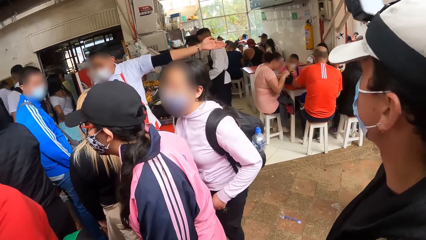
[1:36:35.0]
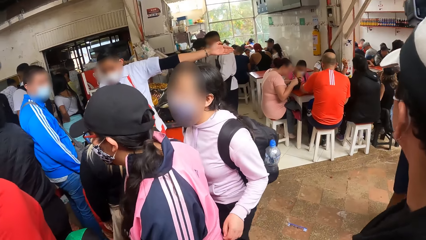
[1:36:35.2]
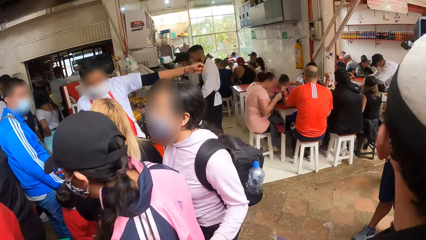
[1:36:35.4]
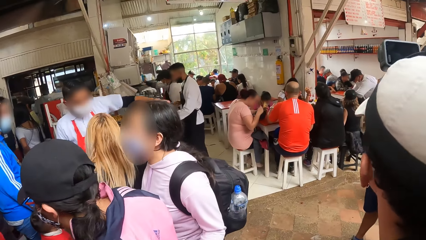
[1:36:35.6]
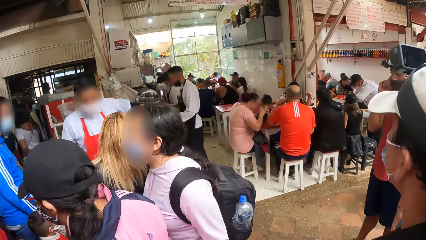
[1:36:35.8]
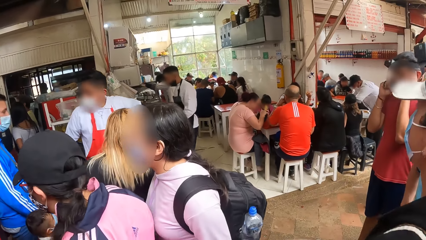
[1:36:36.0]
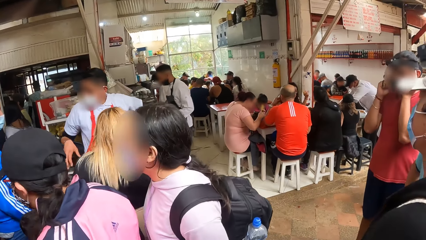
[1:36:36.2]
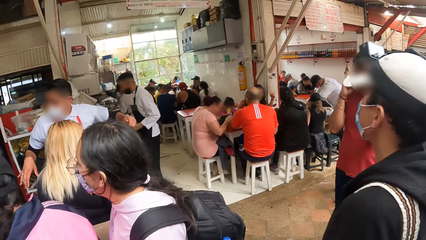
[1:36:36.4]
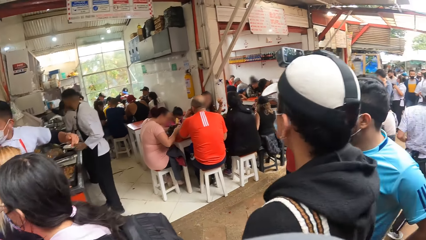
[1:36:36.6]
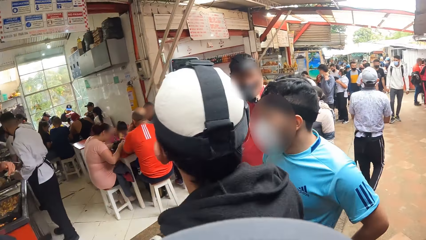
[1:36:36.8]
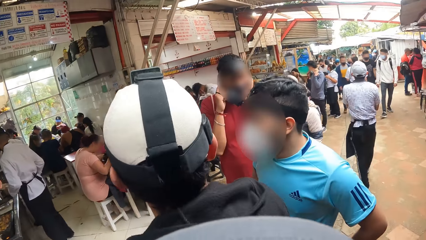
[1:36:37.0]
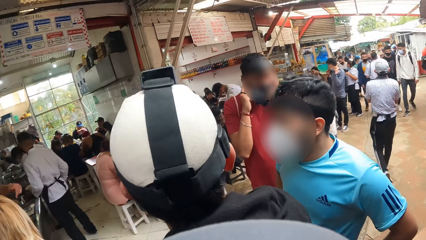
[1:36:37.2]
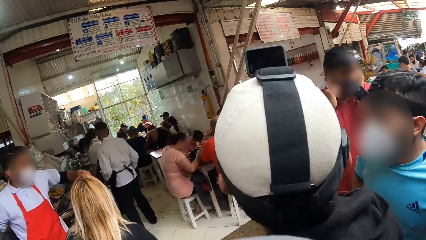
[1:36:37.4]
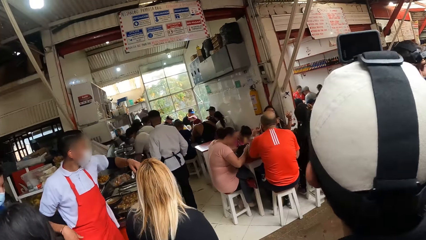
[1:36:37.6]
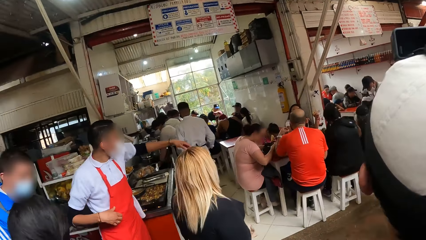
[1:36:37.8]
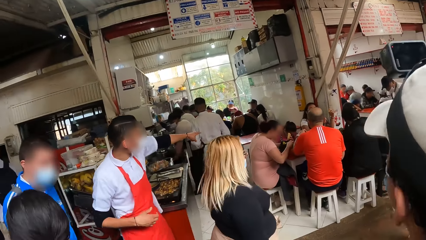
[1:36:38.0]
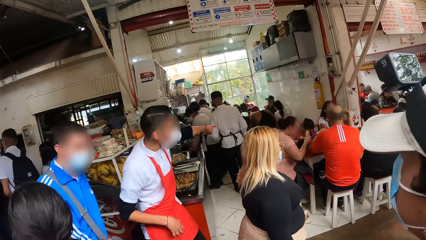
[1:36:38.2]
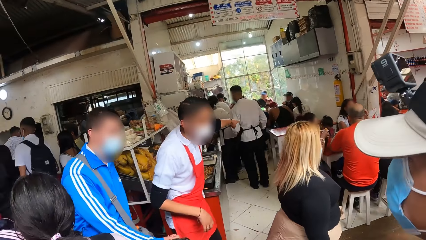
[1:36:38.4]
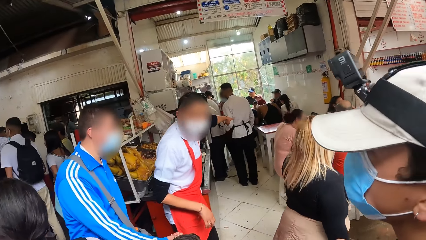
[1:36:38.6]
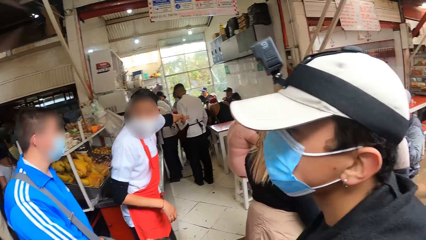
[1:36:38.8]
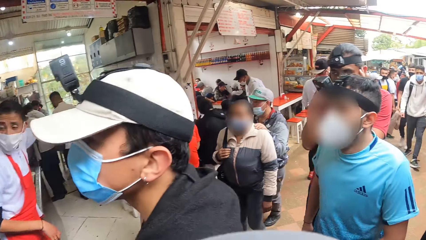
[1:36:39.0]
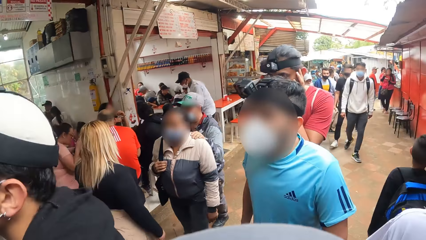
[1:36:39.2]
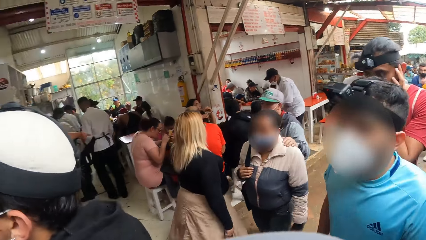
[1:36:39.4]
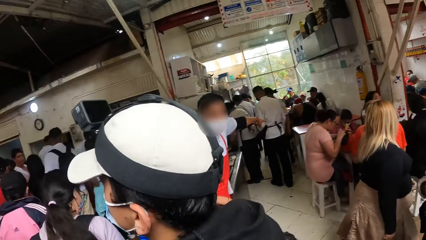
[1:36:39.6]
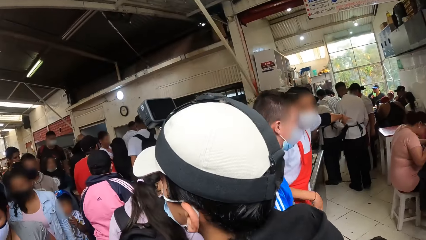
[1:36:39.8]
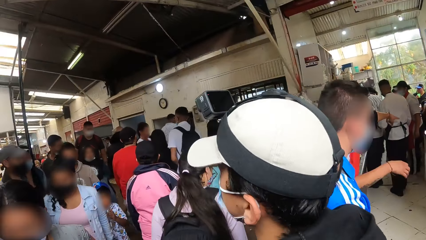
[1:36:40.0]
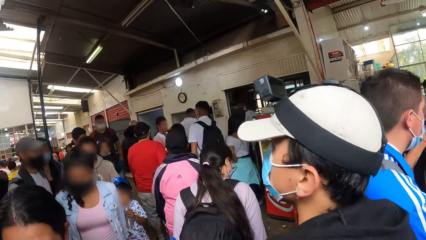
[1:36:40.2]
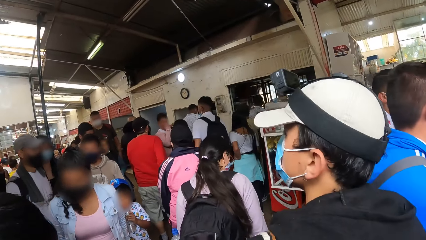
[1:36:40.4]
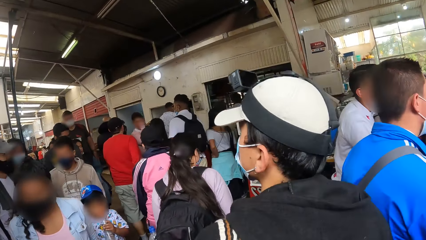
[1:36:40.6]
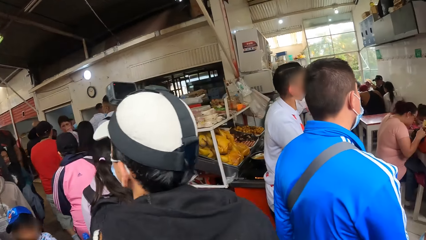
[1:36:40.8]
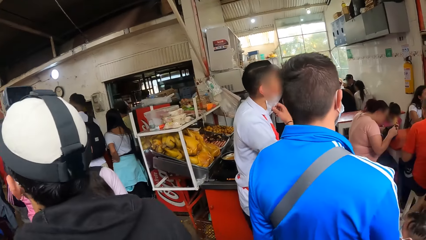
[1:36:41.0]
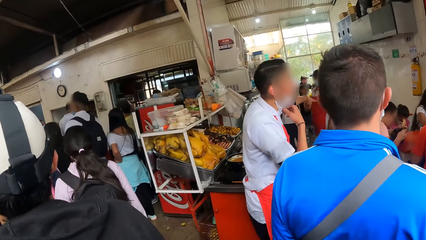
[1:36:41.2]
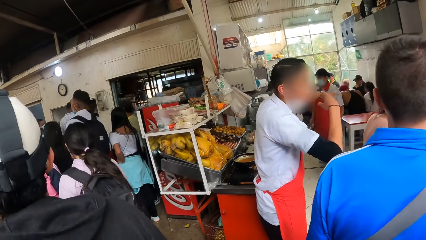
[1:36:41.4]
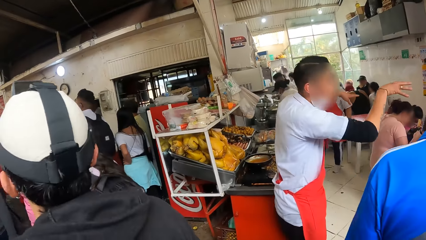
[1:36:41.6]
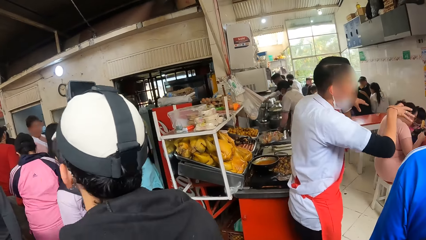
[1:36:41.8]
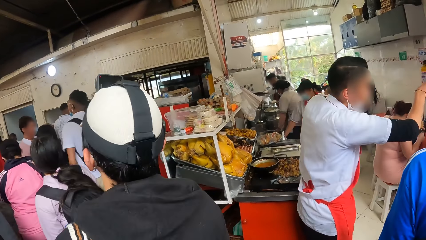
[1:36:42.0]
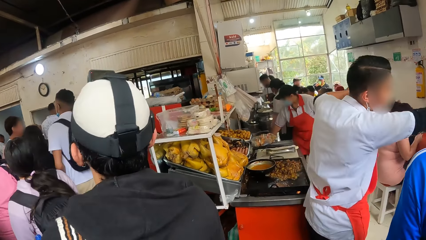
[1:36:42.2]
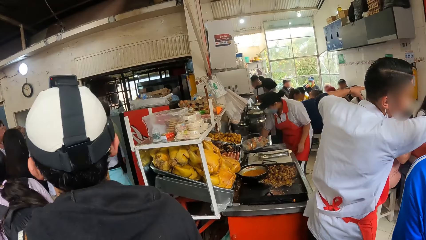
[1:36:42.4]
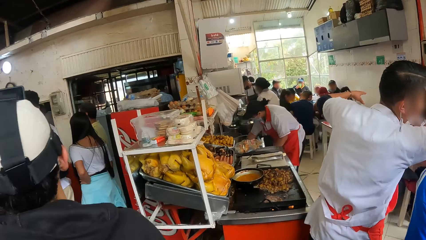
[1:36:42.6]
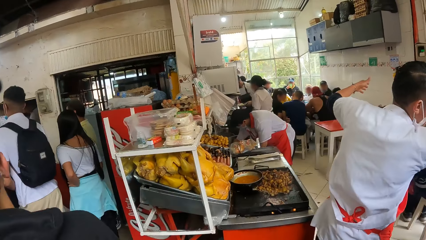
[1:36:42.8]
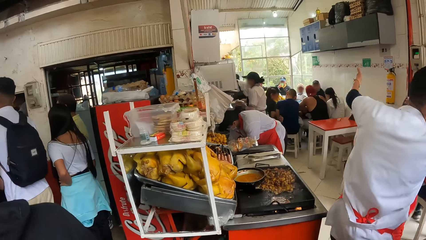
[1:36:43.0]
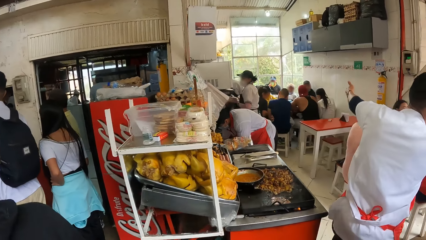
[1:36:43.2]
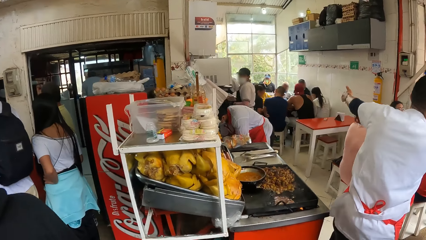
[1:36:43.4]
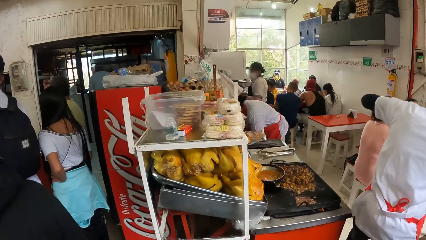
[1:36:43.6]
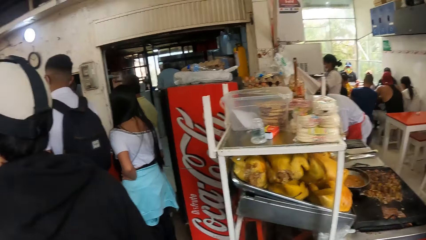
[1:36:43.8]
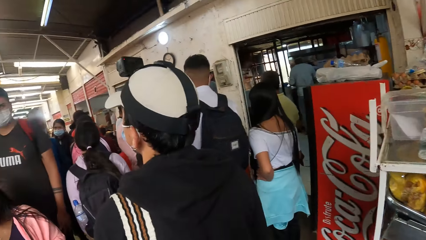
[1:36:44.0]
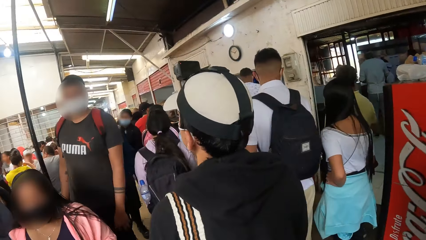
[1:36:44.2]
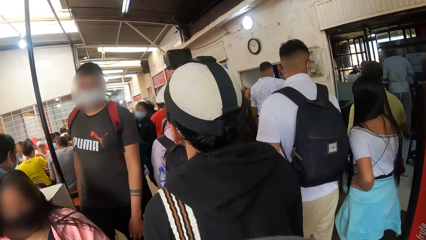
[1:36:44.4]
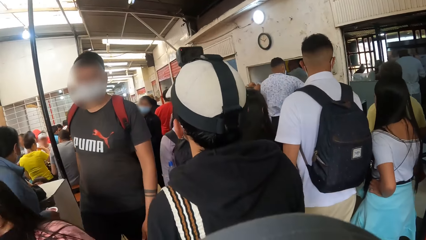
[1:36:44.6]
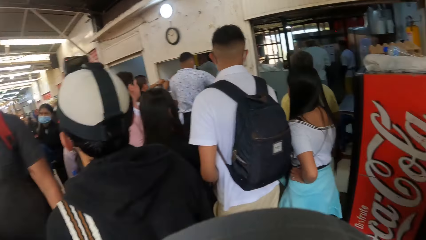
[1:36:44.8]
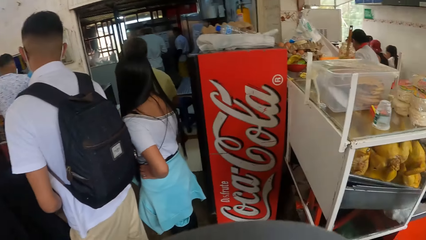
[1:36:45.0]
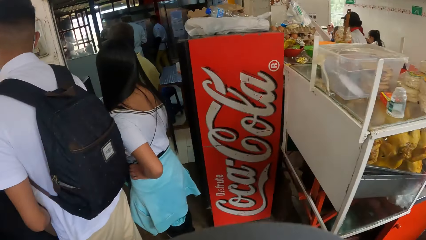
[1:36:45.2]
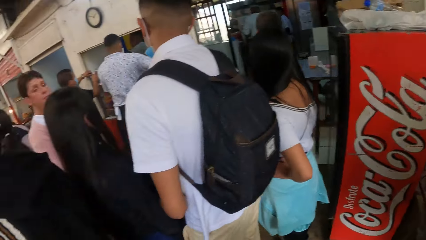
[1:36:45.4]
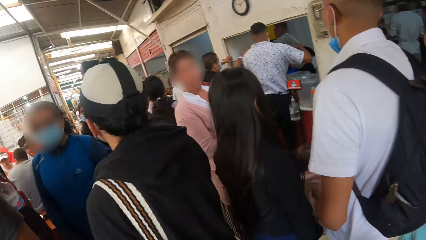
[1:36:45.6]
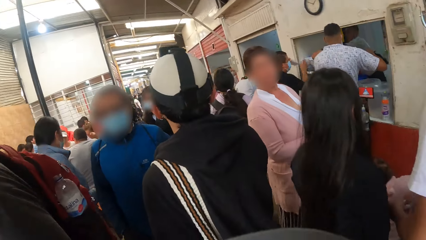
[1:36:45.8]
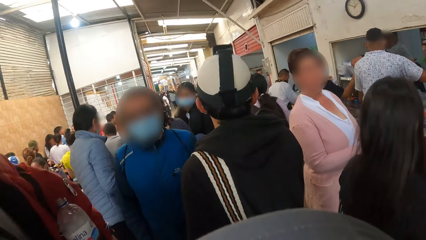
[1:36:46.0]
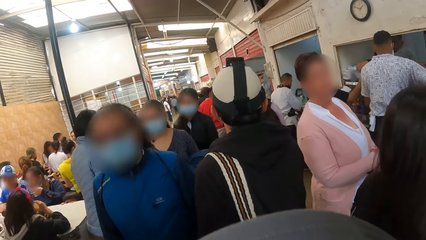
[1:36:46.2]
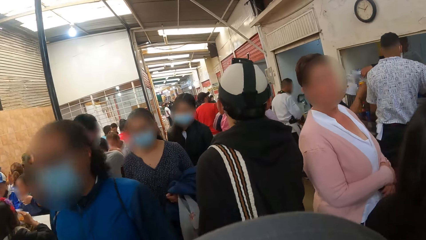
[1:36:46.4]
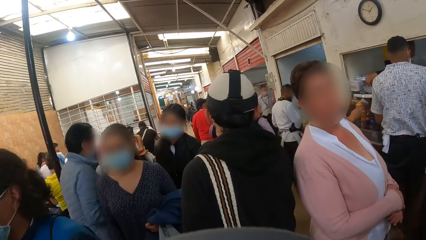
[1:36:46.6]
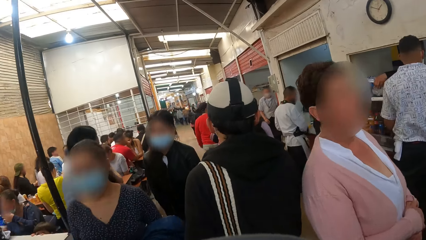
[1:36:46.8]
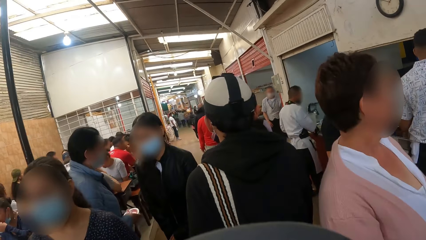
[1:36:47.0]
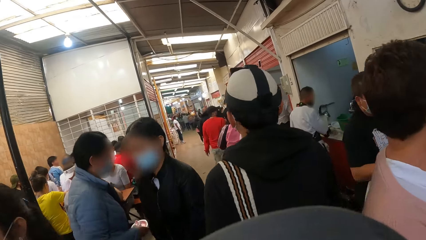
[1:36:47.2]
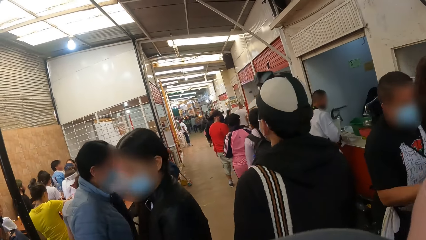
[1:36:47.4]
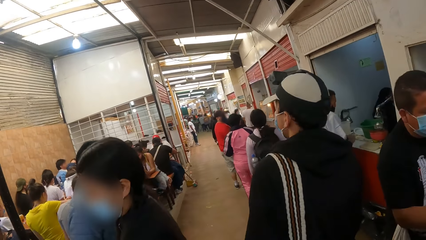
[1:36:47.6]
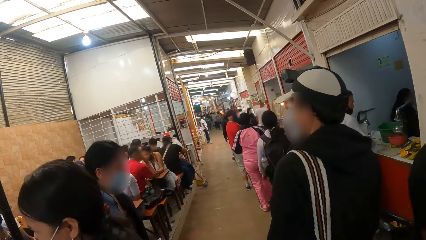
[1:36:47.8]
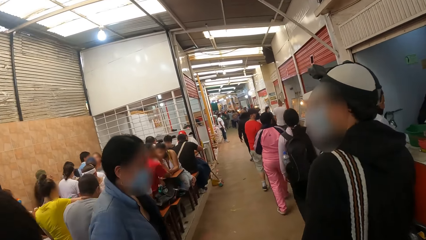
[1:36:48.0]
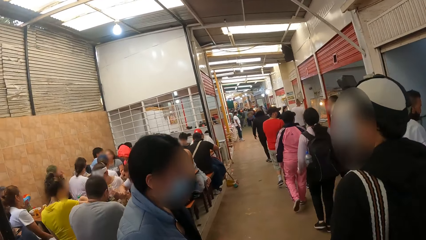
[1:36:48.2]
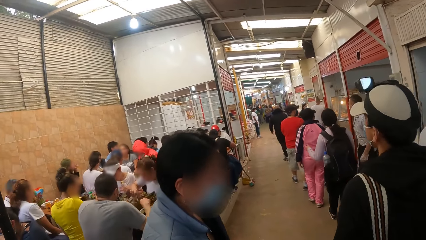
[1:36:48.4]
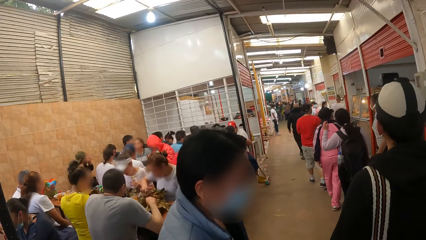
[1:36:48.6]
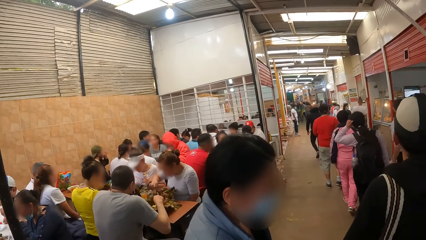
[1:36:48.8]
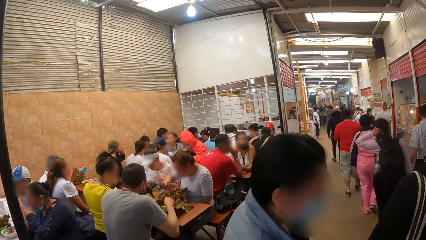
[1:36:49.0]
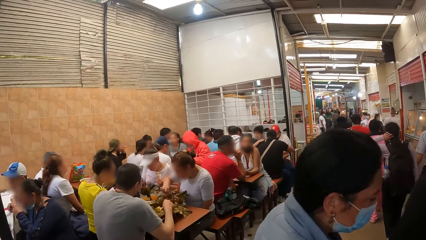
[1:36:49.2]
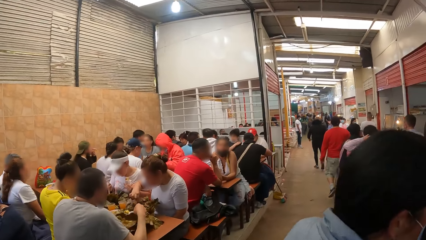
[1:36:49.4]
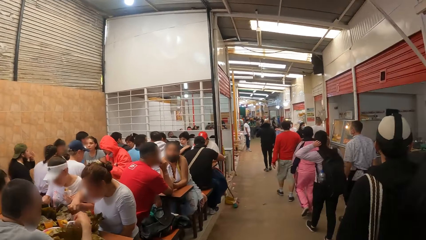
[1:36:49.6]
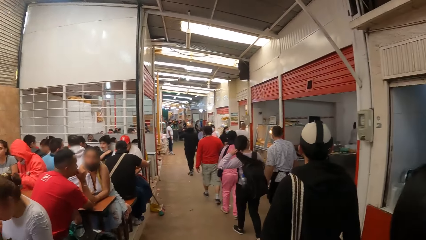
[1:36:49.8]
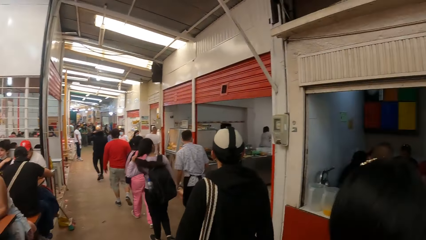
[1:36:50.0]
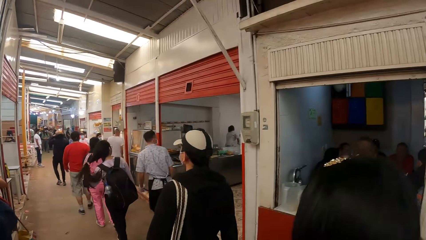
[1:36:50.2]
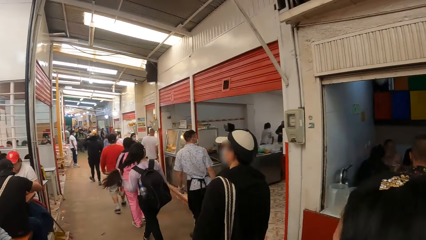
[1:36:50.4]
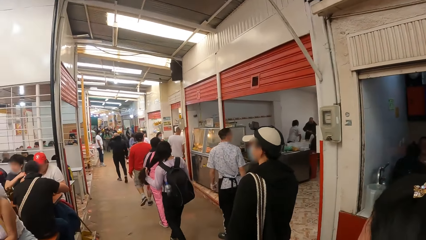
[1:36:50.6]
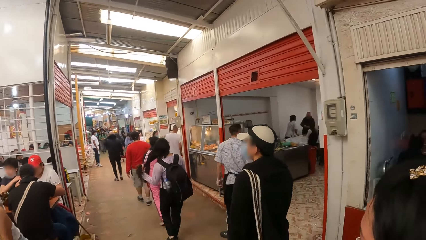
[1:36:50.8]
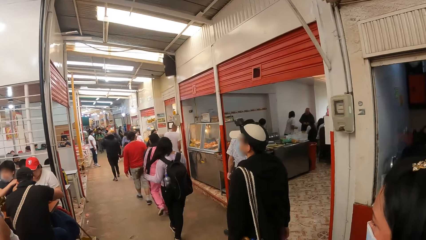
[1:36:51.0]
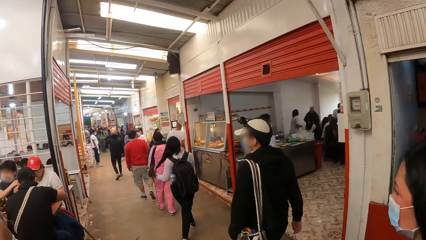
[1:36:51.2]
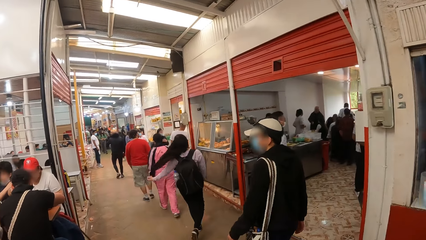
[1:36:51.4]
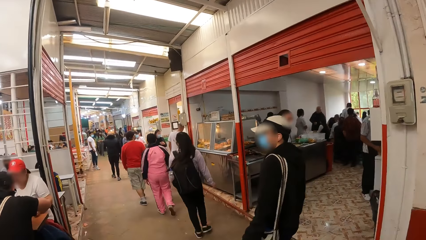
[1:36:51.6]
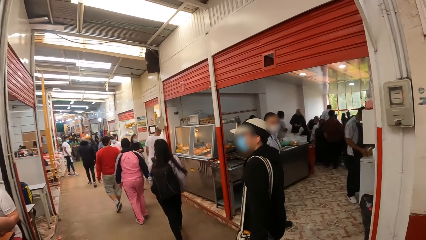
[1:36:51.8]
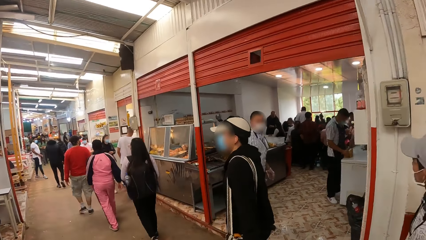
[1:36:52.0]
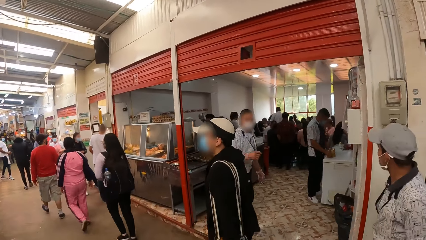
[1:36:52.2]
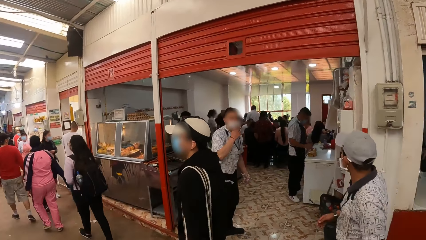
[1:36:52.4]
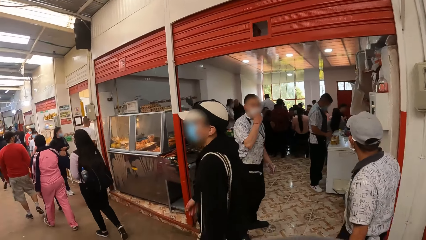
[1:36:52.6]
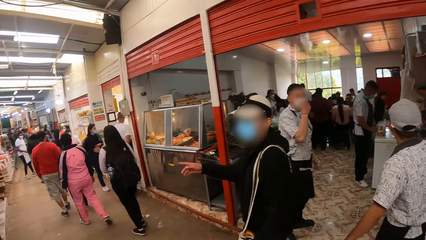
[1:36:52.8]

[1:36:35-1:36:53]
The camera wearer looks around the market. A person points inside the supermarket. Another person walks ahead of the camera wearer. The camera wearer looks around. The second person walks ahead of the camera wearer. Another person walks past the camera wearer. The camera wearer looks around. They walk in the market.
